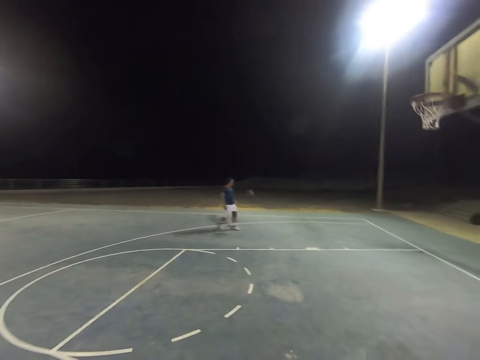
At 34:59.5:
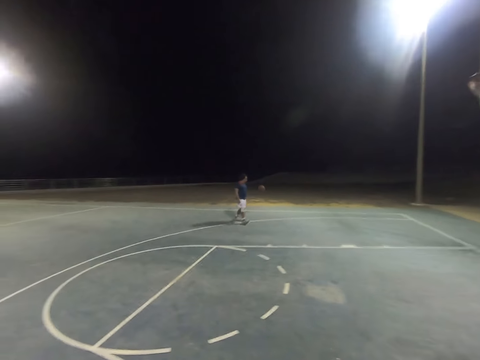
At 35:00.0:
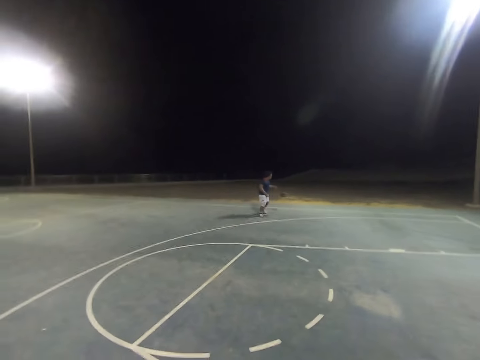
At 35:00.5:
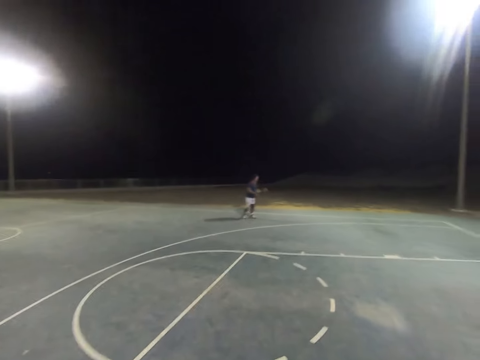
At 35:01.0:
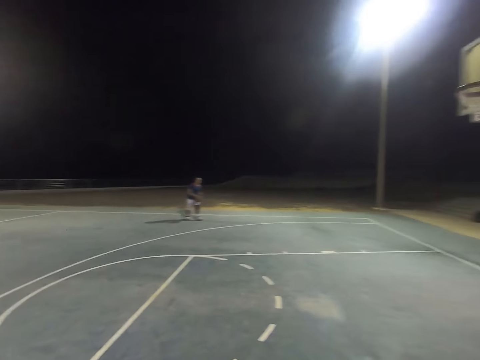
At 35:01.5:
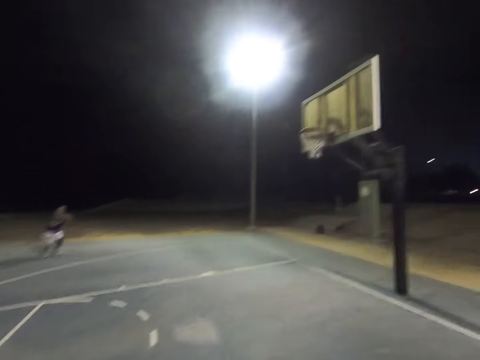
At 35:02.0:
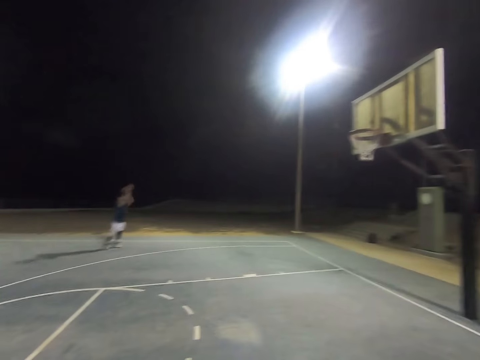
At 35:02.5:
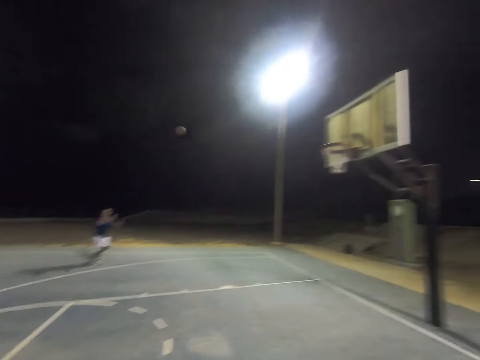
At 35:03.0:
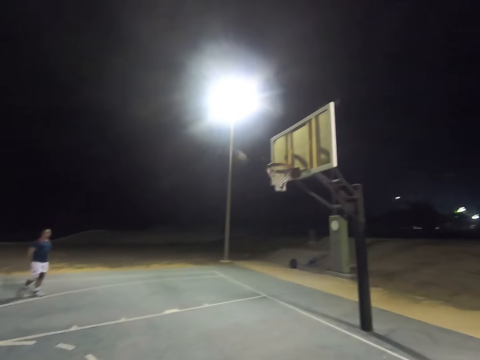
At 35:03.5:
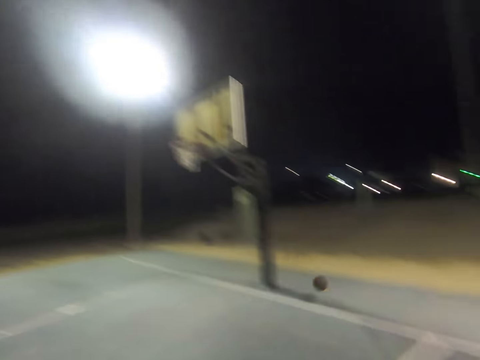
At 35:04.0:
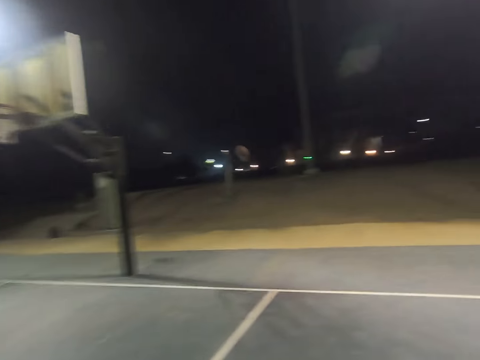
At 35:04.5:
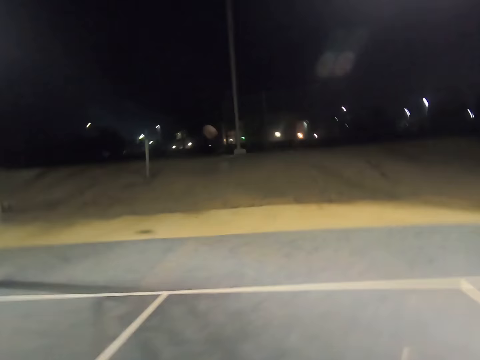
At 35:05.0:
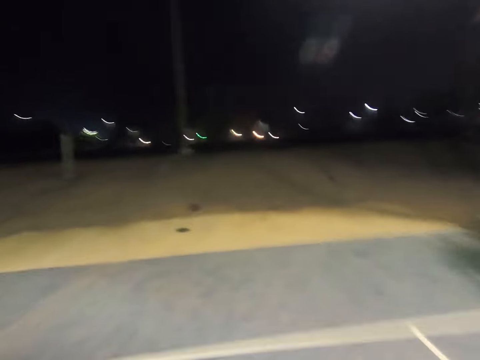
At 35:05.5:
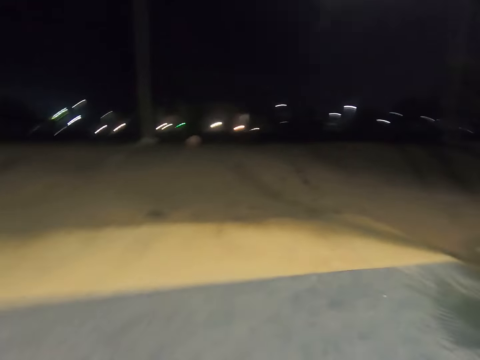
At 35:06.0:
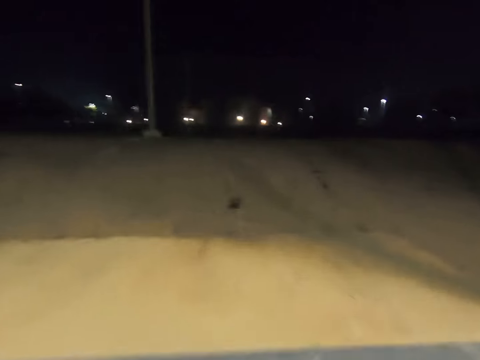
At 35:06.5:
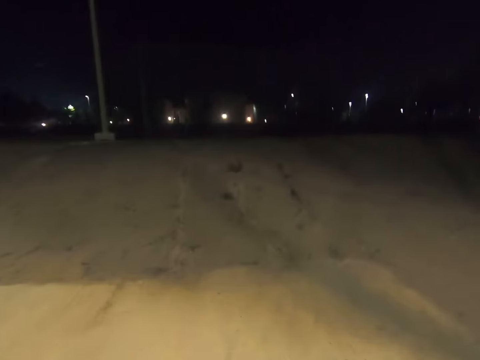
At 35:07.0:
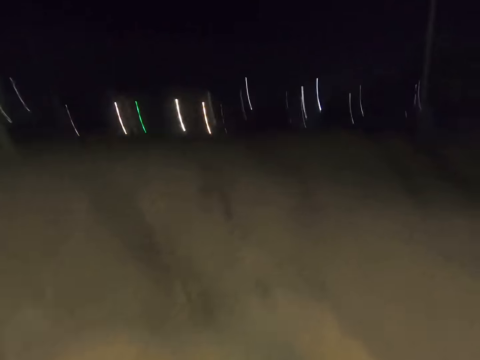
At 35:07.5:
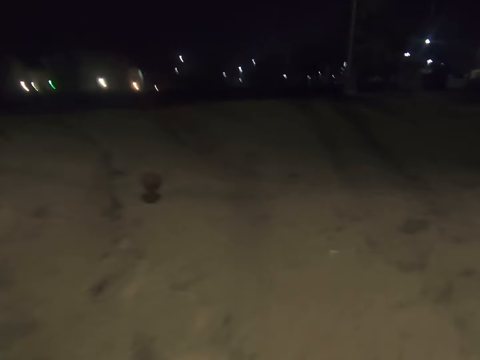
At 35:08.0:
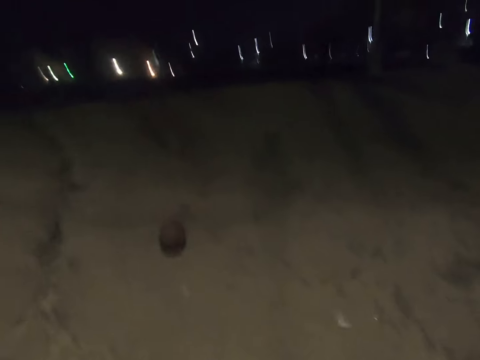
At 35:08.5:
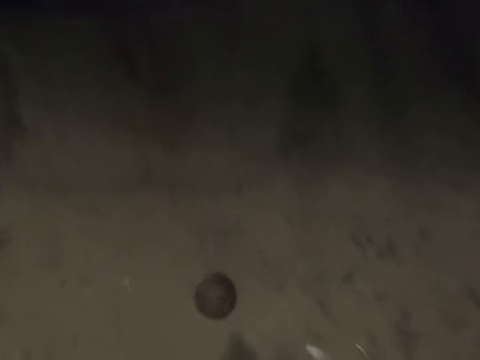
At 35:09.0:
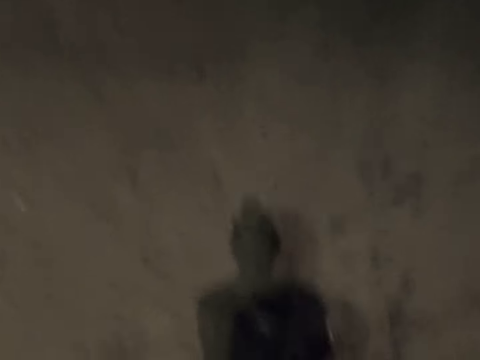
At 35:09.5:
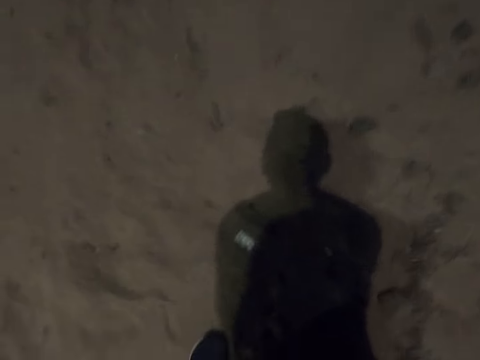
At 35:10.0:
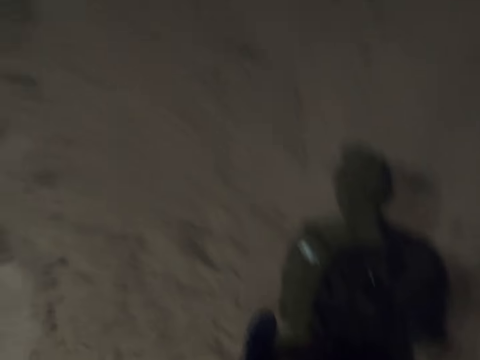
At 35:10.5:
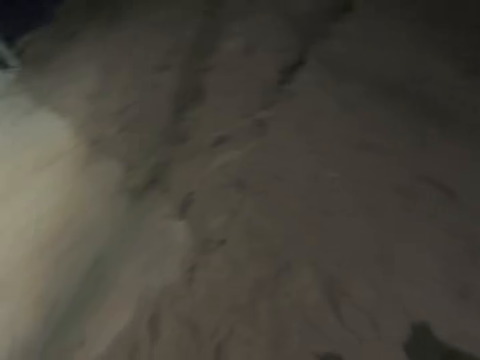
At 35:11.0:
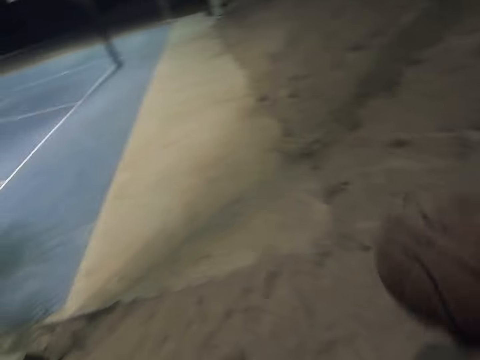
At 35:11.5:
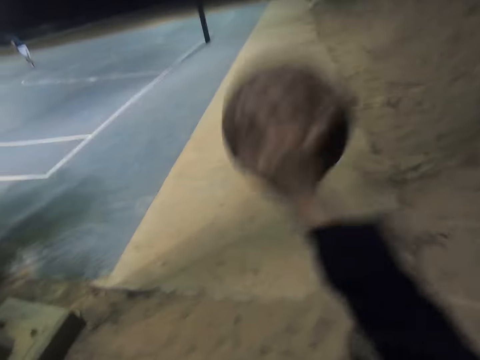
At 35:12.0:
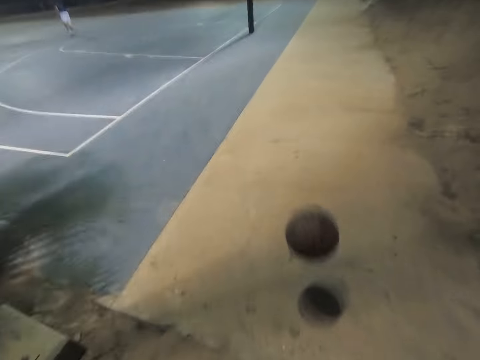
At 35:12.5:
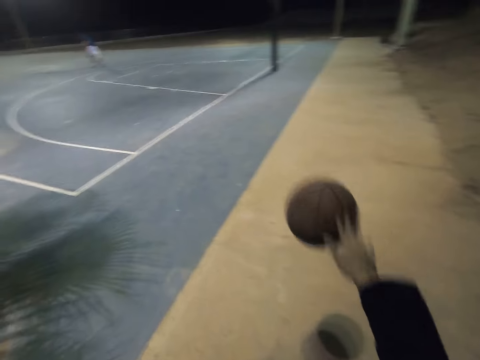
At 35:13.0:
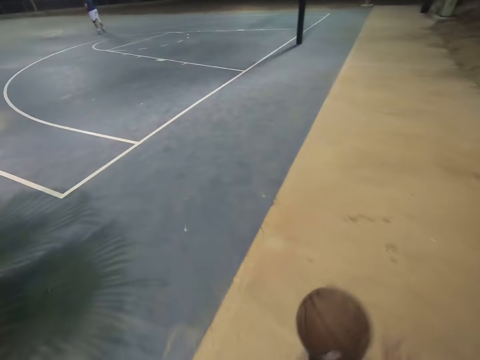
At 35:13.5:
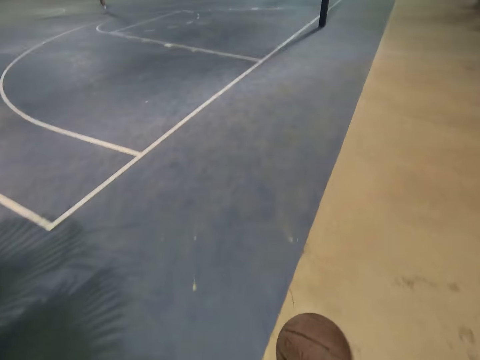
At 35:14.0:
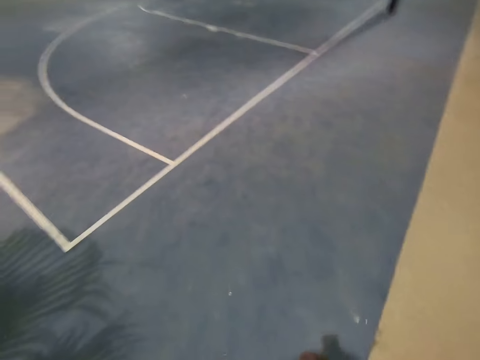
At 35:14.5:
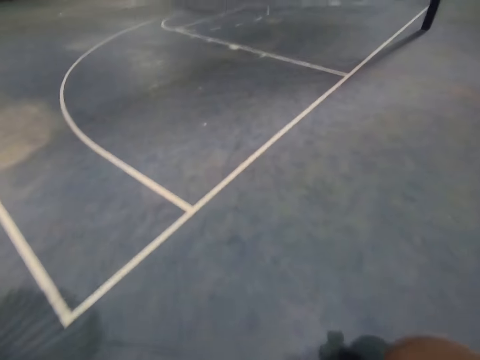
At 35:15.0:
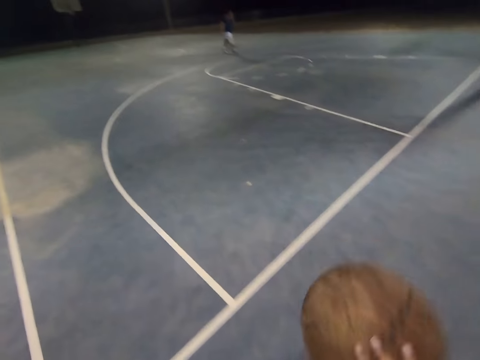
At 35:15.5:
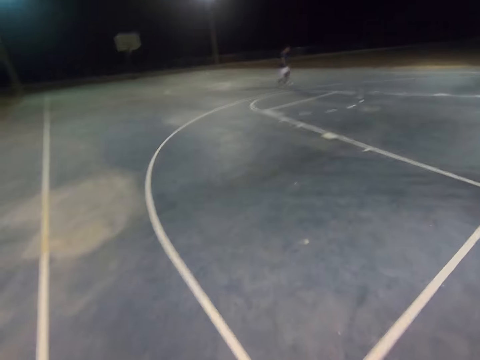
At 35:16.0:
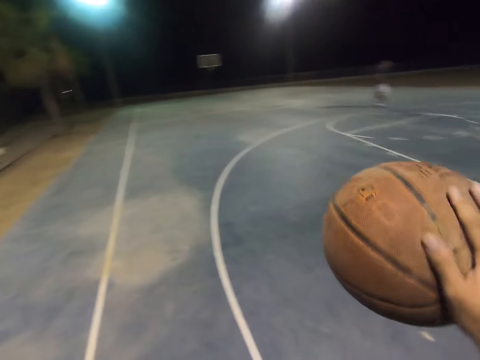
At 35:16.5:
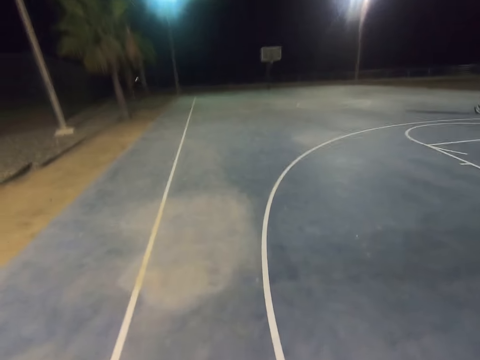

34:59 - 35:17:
A person catches the ball and throws the ball into the hoop. The camera wearer takes the ball and bounces the ball on the ground.

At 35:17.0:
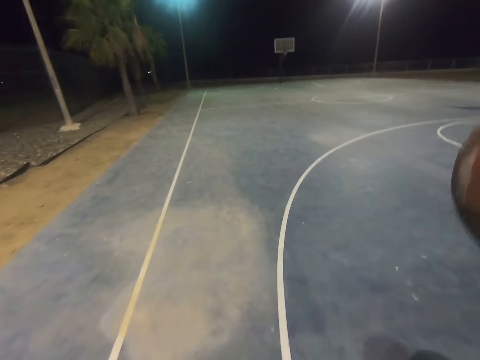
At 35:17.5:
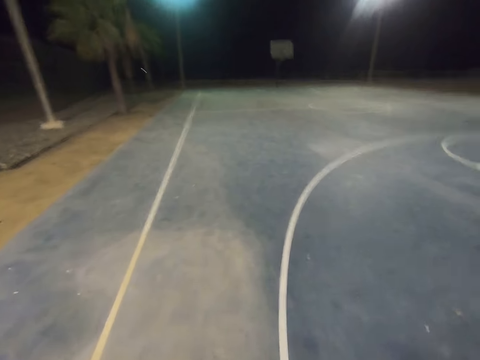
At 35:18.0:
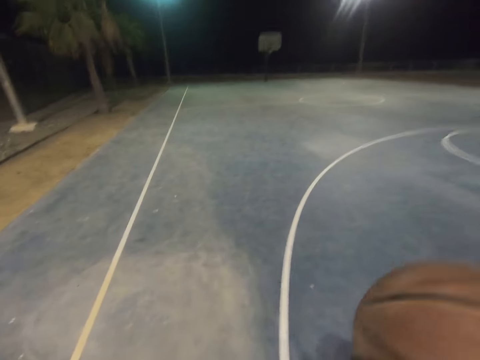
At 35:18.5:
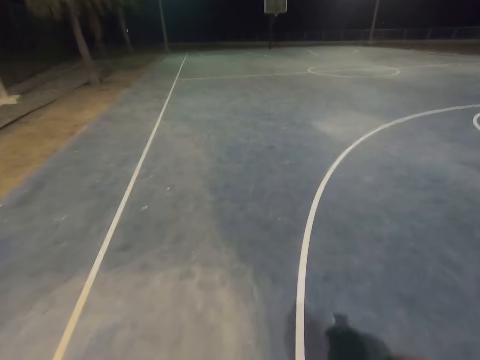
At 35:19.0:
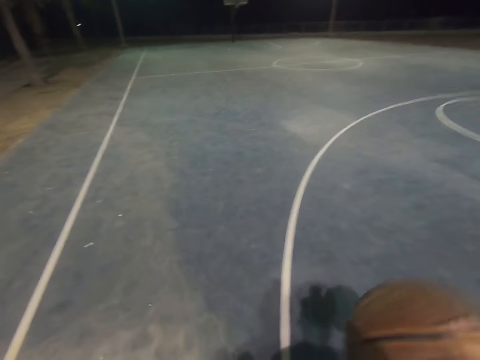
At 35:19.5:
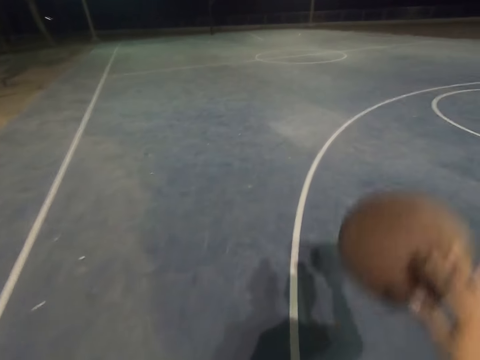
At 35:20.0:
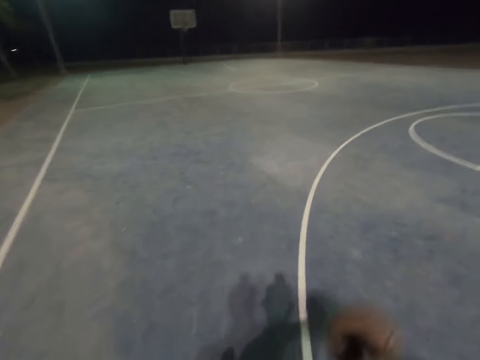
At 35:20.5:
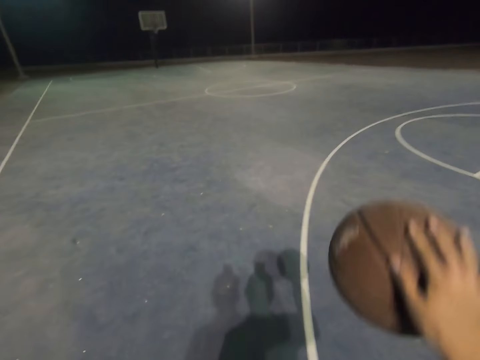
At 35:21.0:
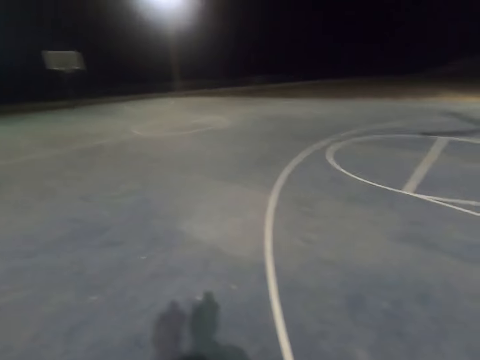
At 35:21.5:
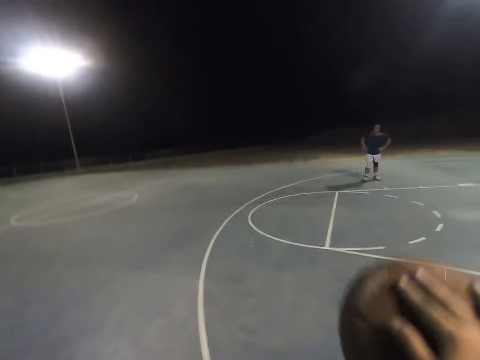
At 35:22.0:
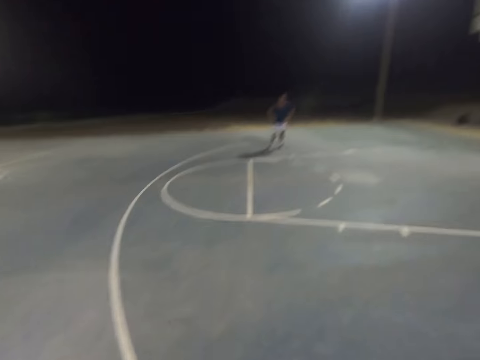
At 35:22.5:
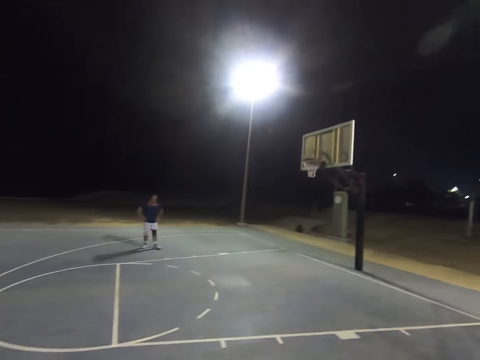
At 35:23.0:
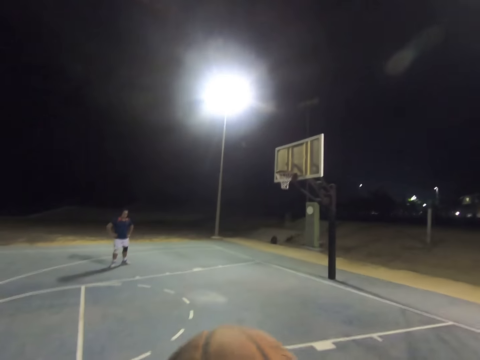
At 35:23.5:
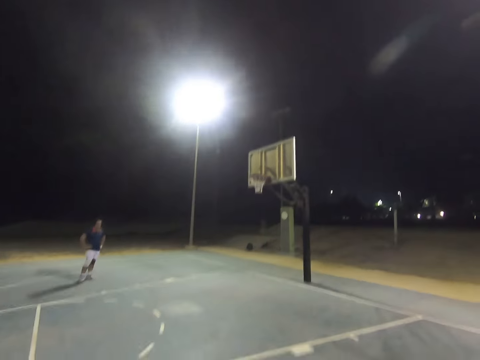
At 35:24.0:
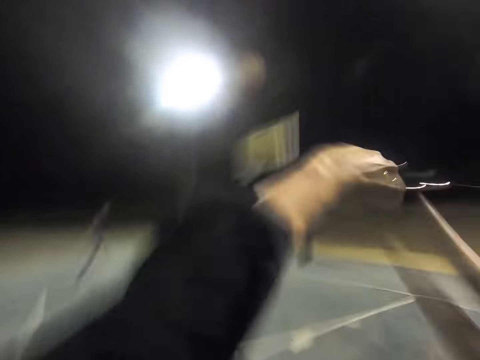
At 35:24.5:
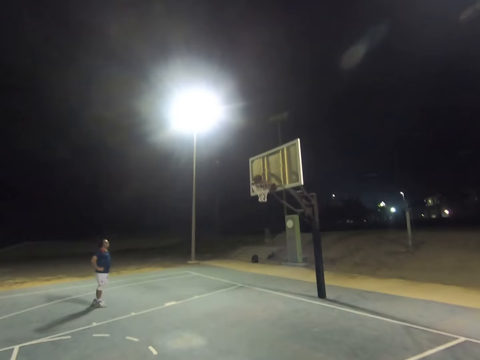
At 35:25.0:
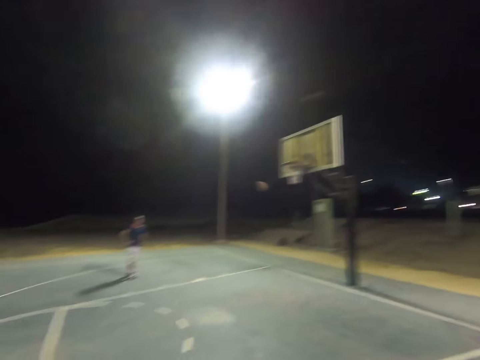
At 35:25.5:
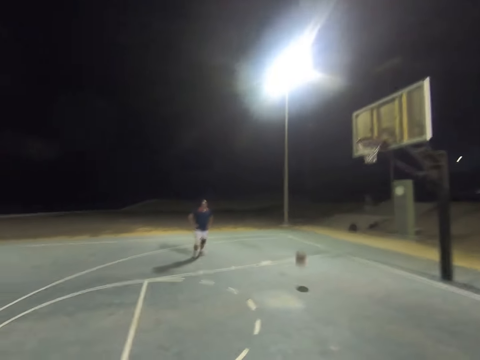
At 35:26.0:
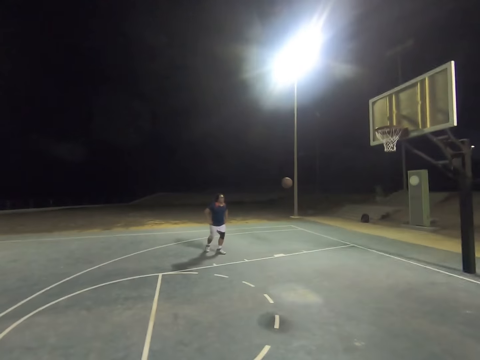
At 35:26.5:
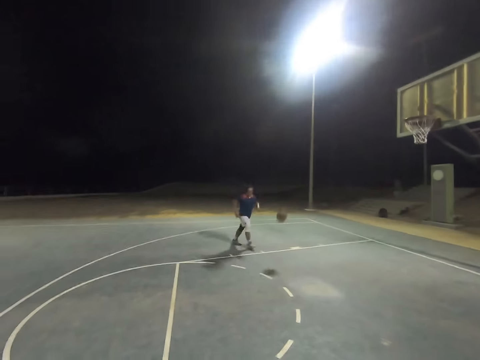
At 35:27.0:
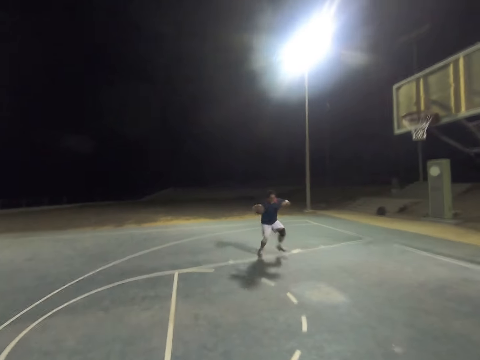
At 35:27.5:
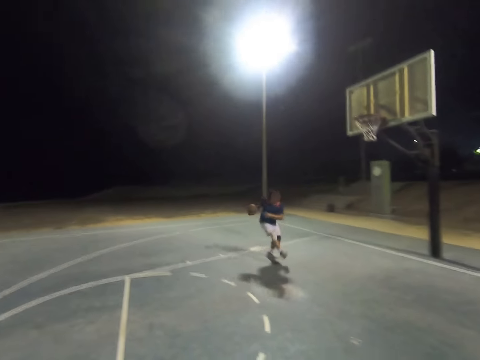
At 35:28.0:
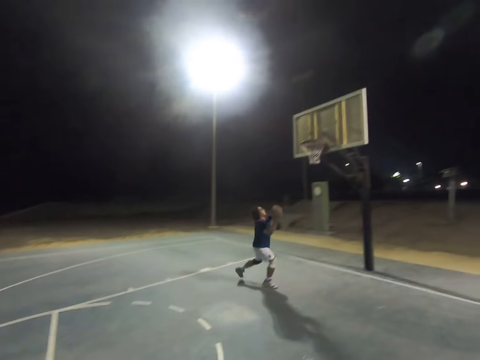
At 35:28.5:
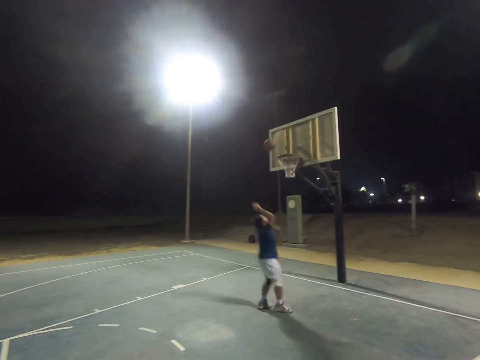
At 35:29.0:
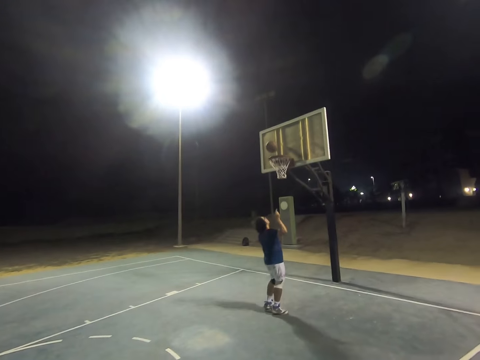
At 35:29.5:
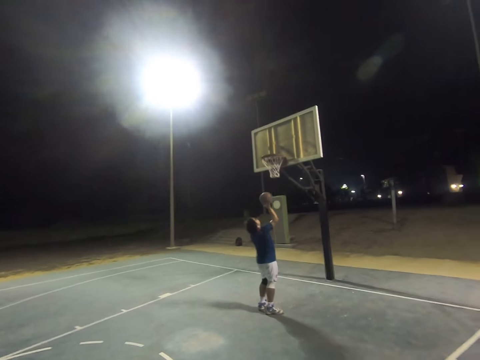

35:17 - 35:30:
The camera wearer throws the ball to the hoop. A person catches the ball and throws the ball in the hoop.
